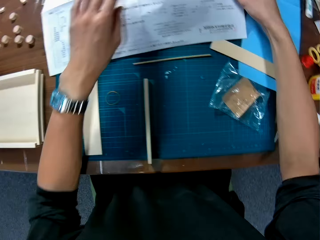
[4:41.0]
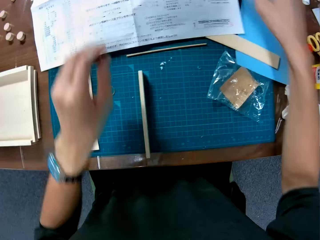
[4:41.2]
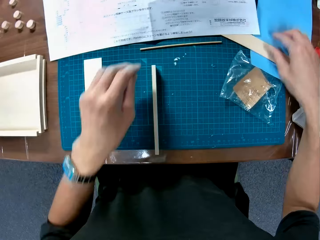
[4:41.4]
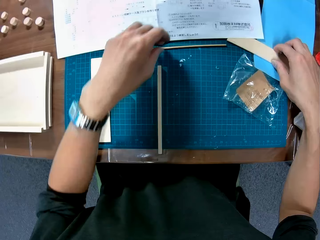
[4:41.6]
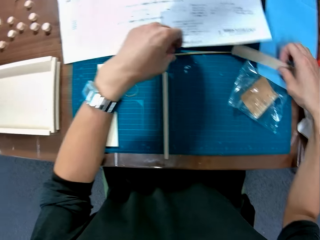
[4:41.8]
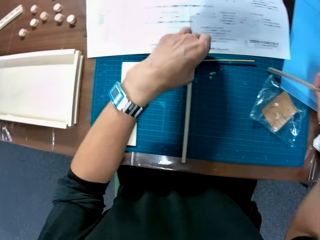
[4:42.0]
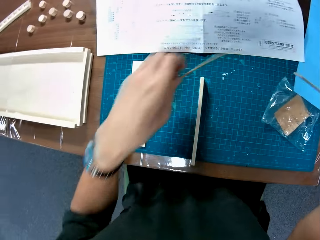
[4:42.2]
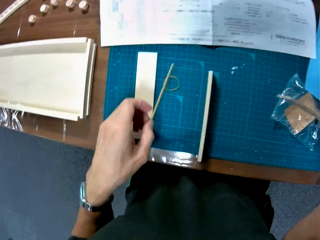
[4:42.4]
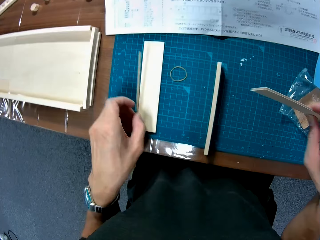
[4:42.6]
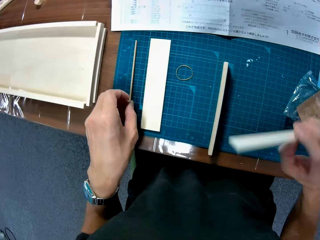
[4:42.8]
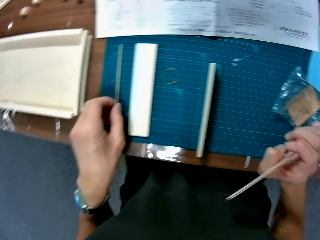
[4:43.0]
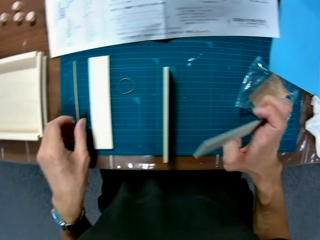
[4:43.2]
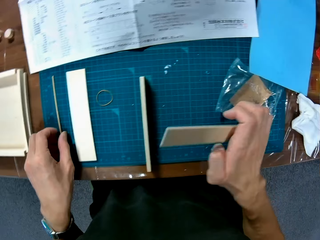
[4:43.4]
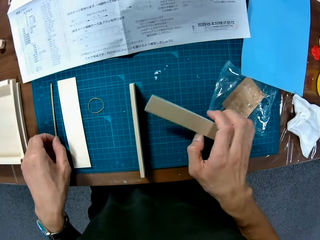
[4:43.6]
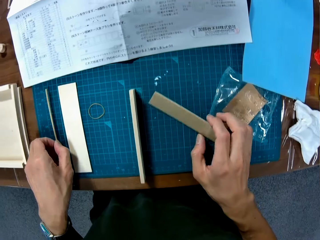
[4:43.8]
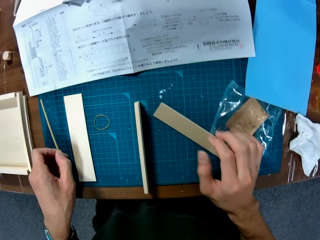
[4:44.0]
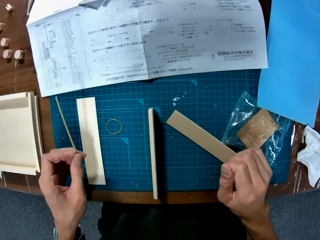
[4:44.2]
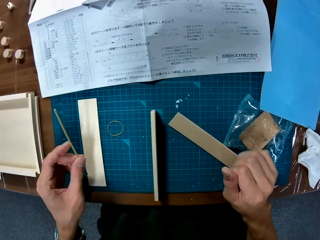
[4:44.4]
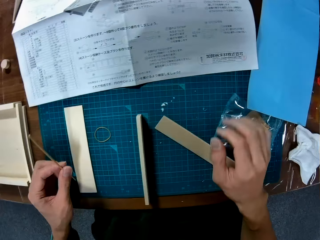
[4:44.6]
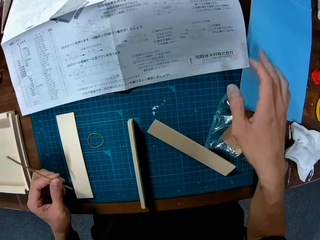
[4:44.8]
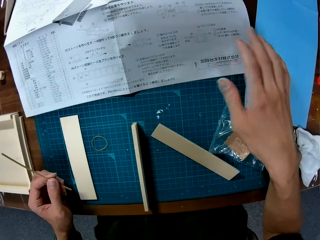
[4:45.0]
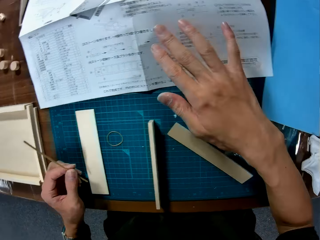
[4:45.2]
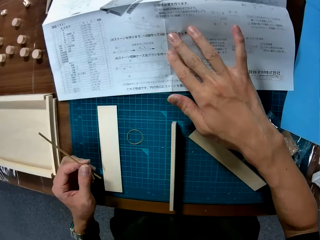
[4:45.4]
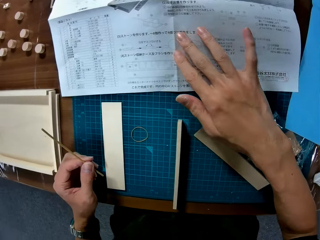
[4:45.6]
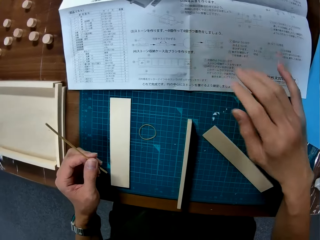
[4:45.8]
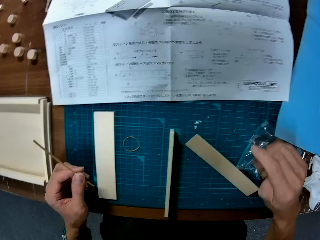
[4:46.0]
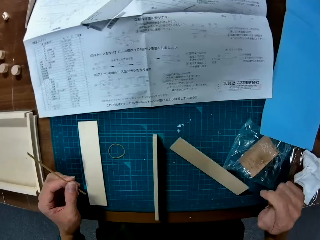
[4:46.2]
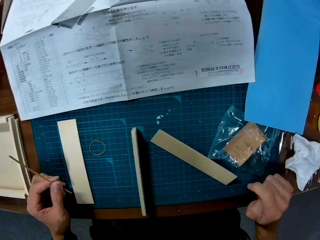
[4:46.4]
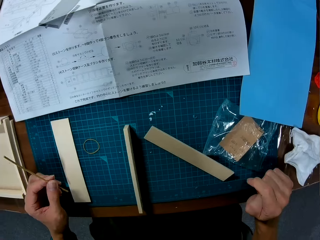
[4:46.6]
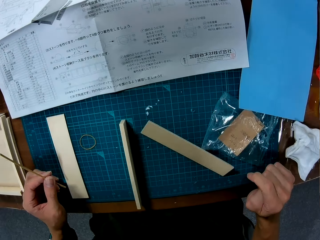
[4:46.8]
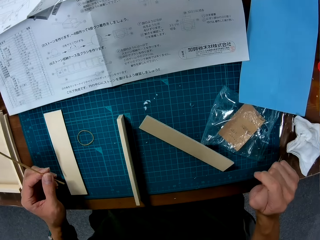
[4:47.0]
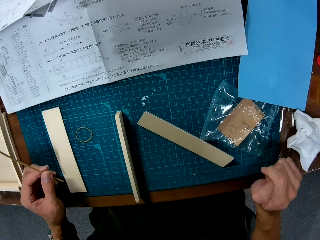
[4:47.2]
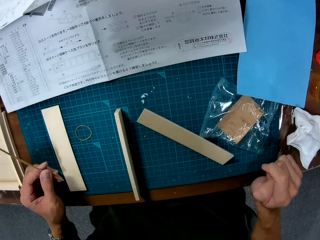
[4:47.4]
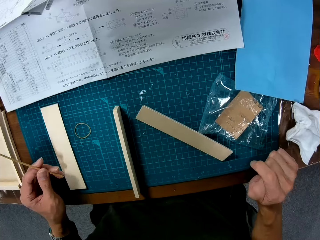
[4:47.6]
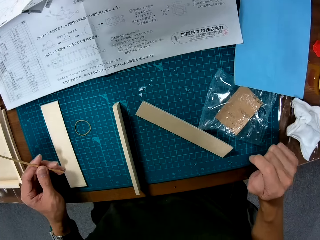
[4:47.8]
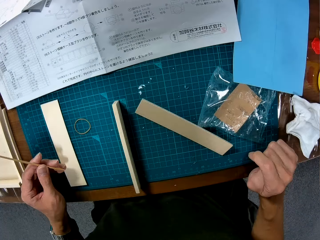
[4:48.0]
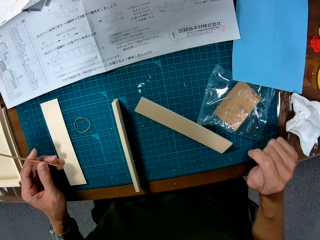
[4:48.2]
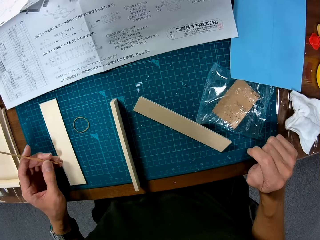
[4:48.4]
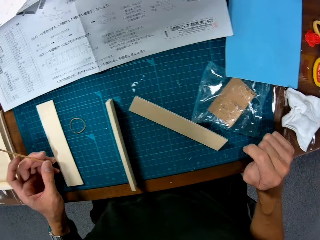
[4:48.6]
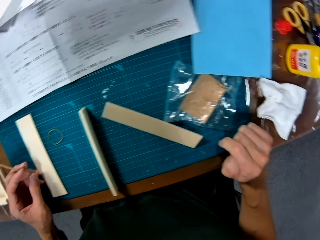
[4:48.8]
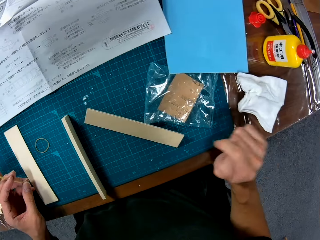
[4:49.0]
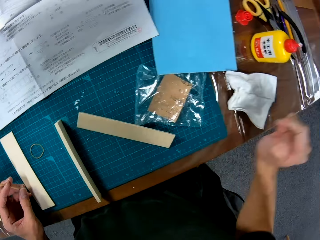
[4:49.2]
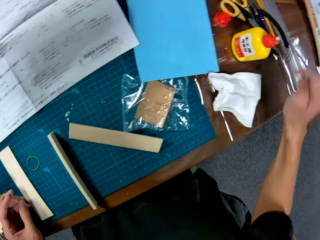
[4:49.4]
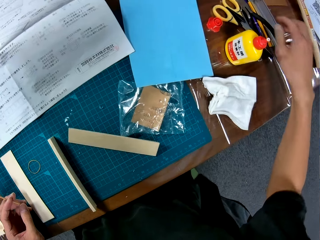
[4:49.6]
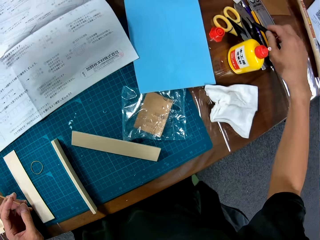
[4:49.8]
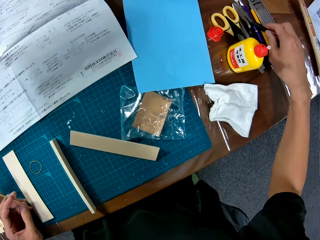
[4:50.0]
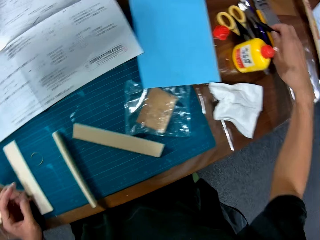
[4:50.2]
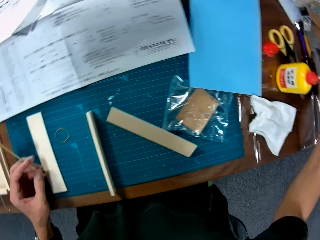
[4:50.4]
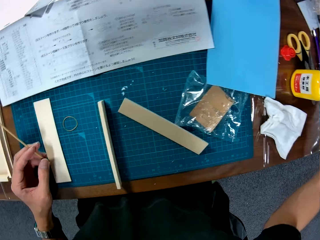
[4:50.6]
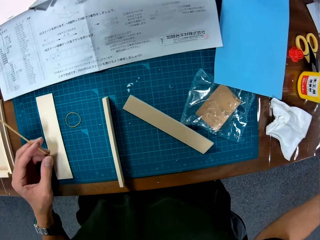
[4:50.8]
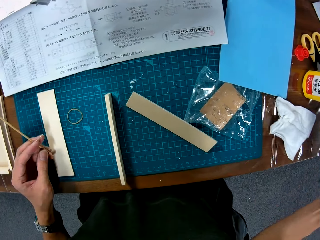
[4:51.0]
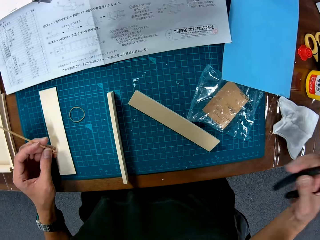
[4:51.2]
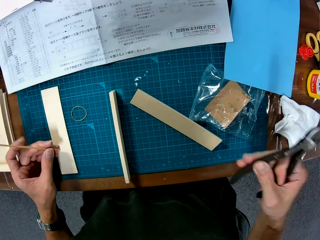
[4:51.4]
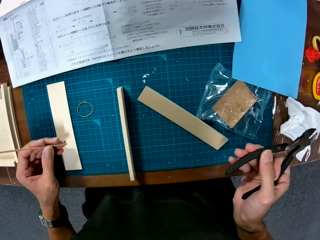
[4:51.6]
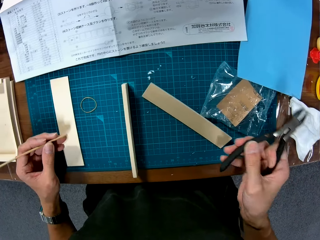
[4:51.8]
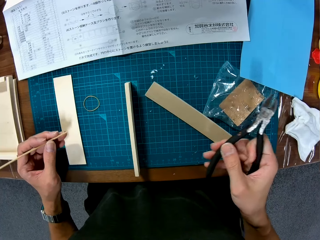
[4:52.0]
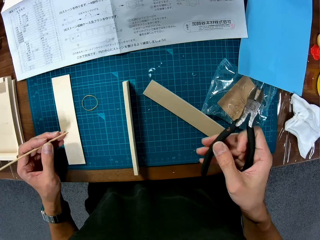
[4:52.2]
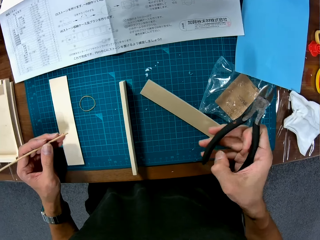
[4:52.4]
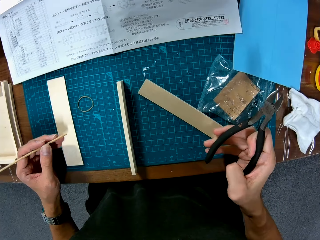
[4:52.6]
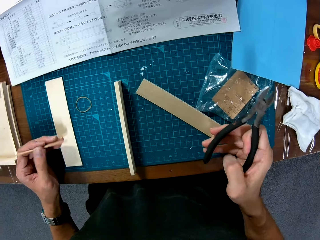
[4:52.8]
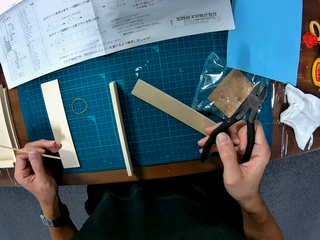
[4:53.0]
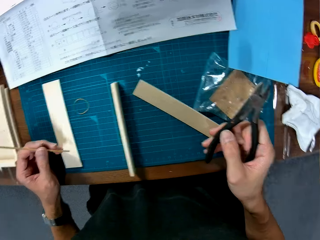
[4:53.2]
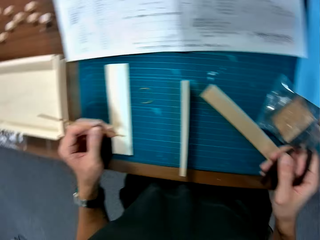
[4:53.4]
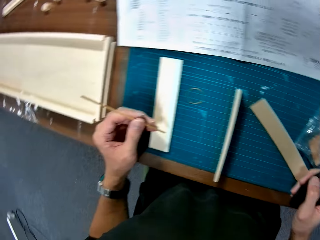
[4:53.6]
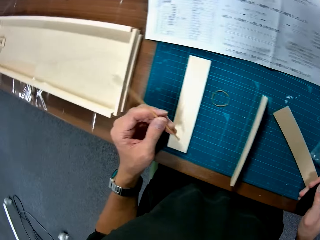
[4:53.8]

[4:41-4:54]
The camera wearer moves the pieces of wood on the table with his hands. He picks up the pieces of wood. He places his hand over the manual. He looks around. He picks up pliers on the table. He puts the wooden curling piece in the pliers.

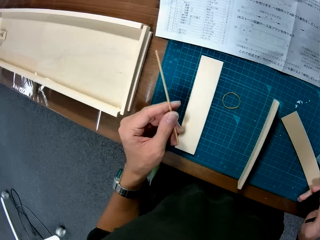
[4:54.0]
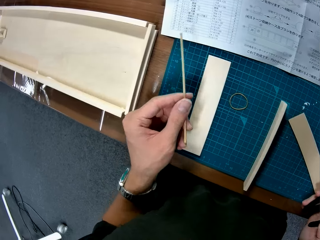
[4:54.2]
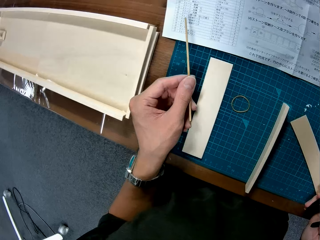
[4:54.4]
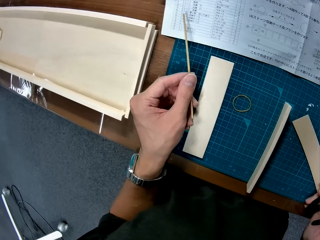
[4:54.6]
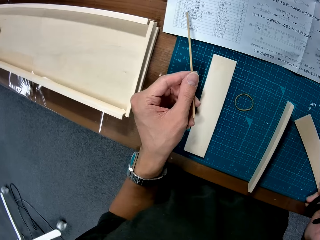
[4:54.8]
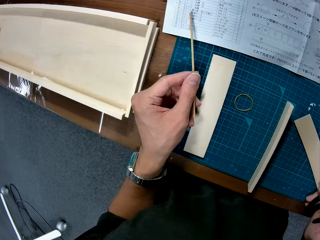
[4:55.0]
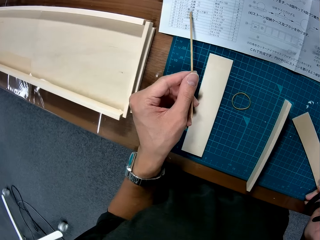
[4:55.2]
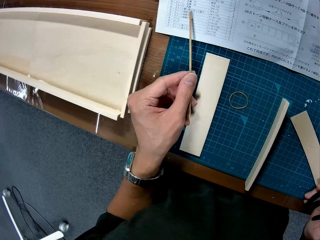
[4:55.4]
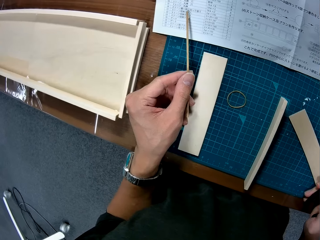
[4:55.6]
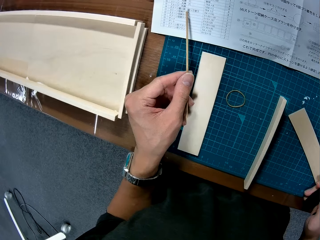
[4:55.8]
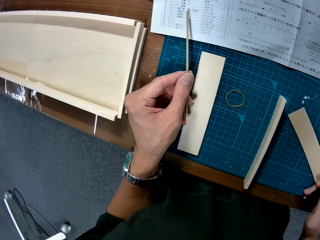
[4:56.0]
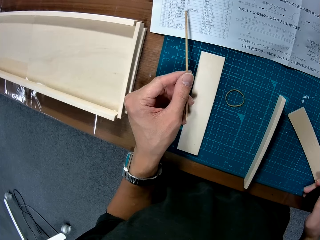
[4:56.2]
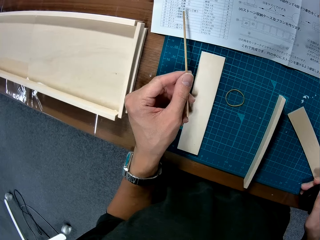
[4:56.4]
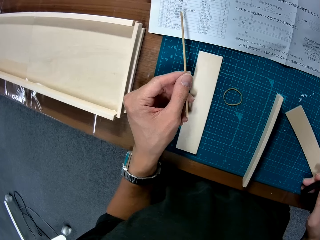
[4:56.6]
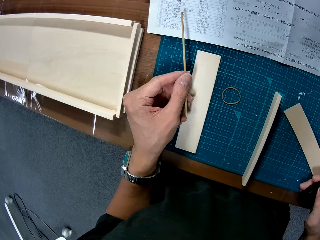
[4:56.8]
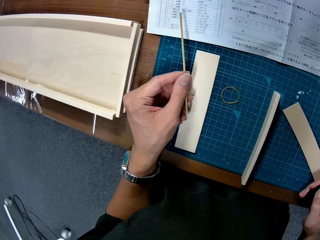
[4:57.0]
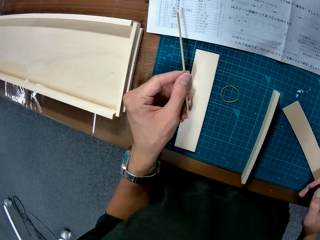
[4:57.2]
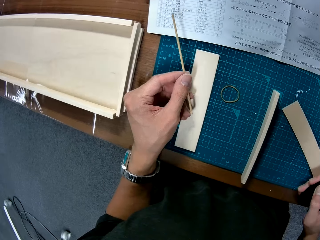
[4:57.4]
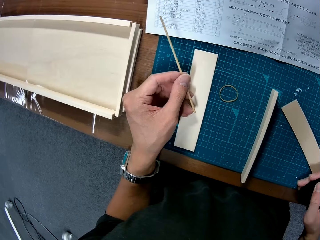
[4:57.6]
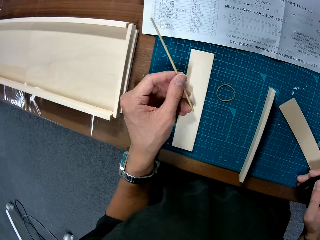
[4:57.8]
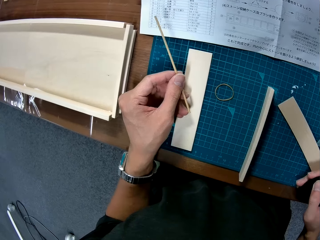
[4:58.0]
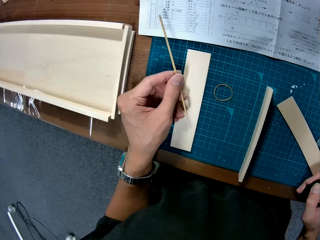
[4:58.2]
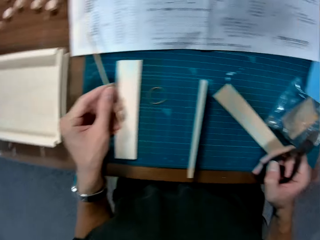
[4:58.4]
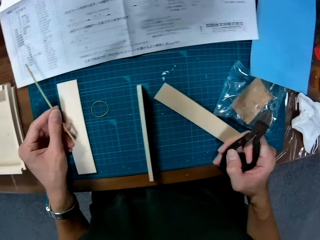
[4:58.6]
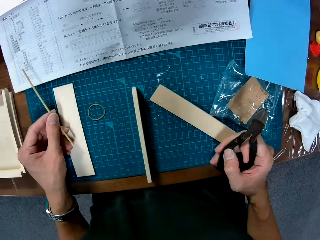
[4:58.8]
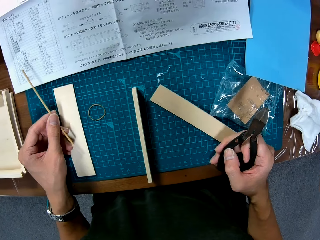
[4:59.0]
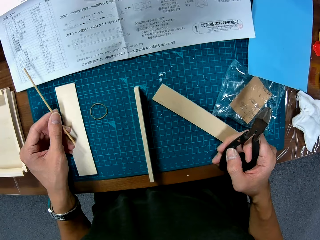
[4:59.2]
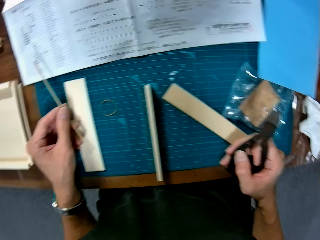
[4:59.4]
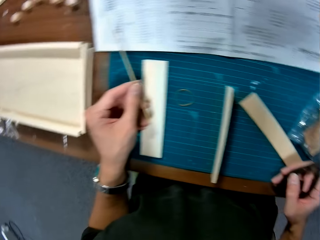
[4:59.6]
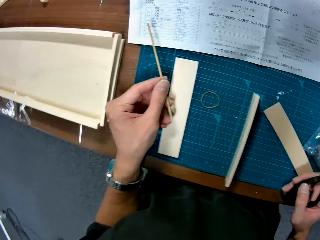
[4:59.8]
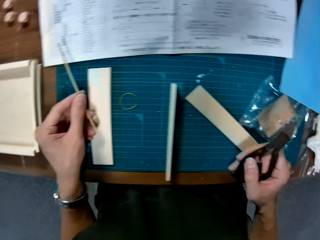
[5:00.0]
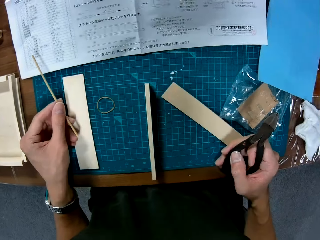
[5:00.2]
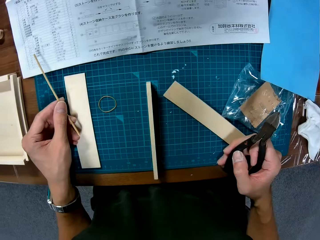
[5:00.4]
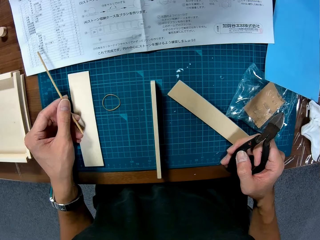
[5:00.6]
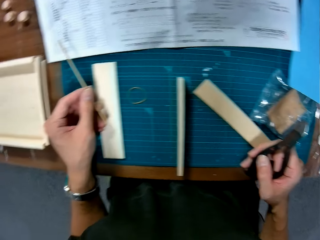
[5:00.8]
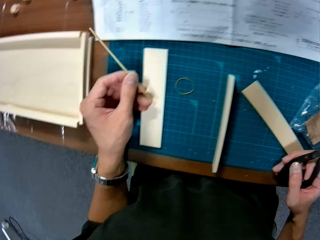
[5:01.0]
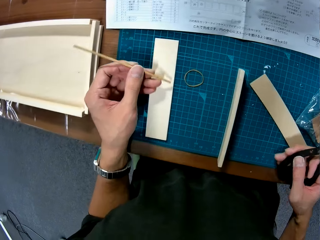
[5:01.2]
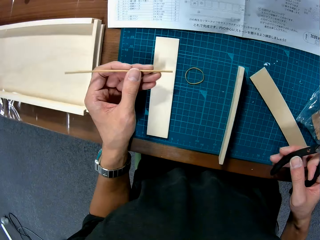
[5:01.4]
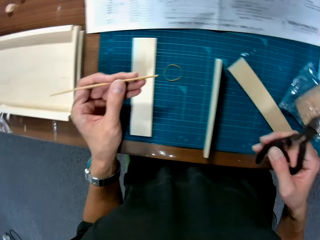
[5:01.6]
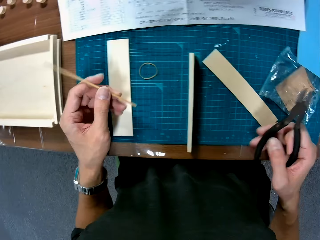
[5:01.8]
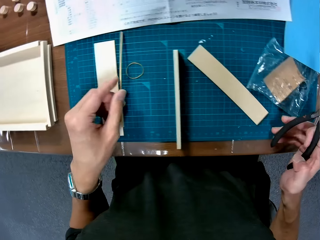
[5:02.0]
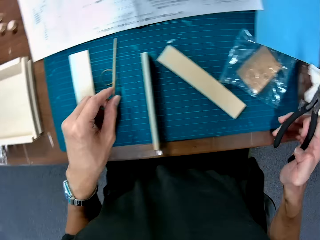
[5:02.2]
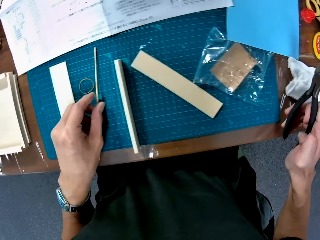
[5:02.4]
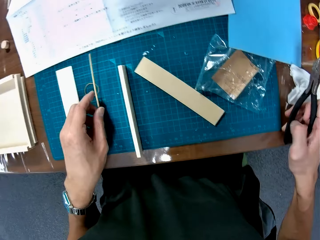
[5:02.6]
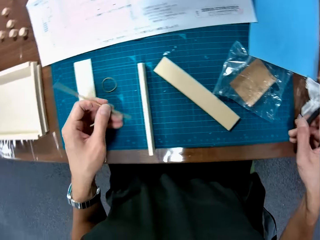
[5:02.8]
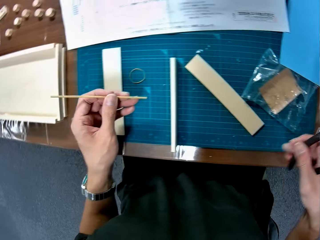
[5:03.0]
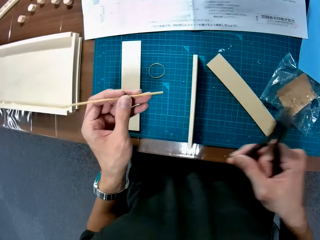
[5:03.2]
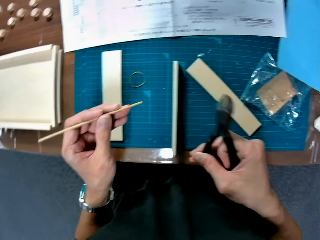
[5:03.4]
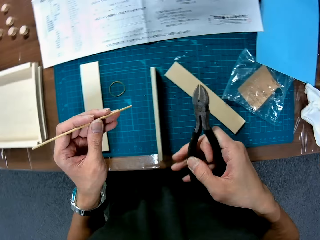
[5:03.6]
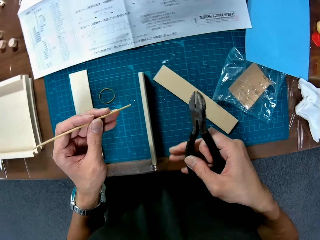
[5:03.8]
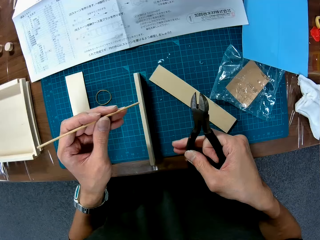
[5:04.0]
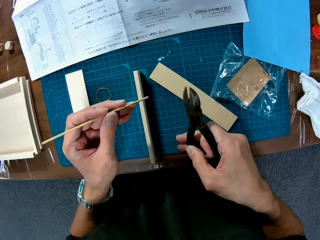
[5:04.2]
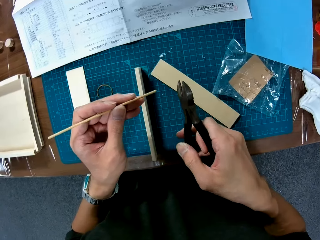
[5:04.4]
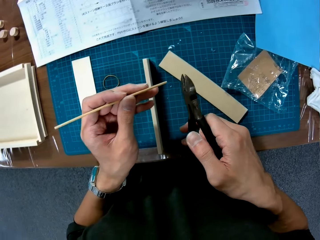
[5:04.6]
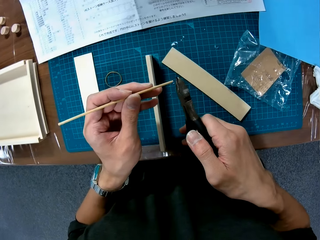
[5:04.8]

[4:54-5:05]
The camera wearer reads the manual. He points at the manual with the wooden curling piece. He moves the piece of wood in his hand over the manual.
